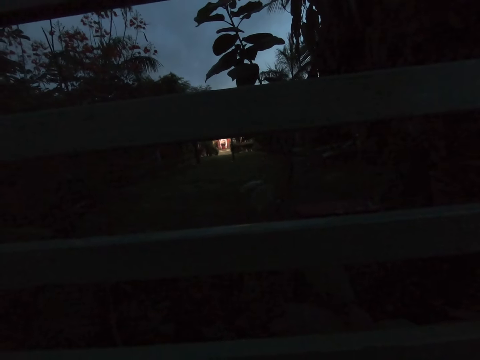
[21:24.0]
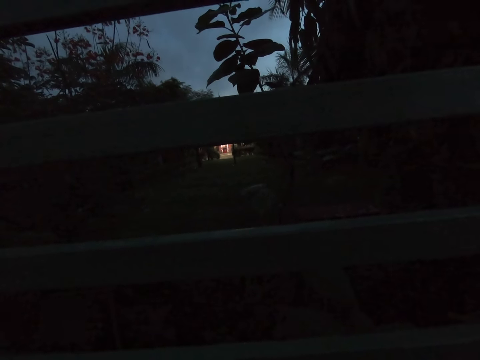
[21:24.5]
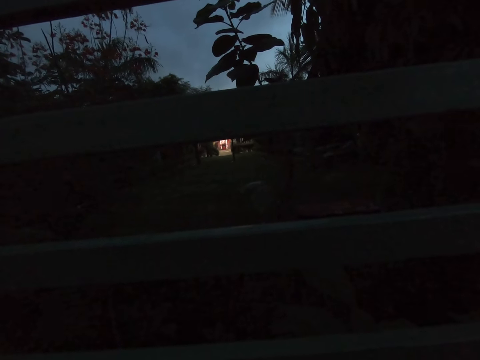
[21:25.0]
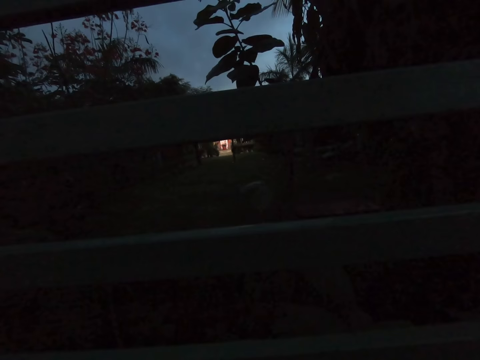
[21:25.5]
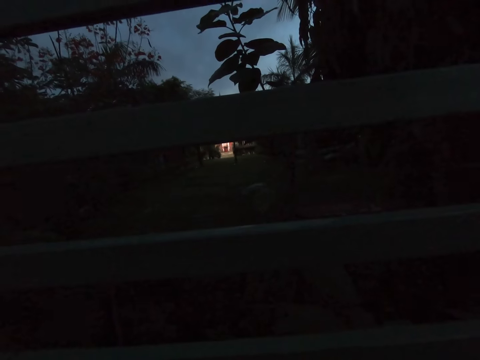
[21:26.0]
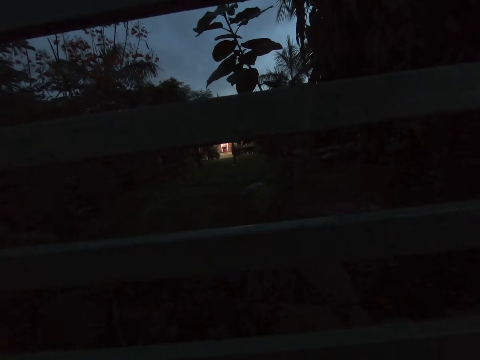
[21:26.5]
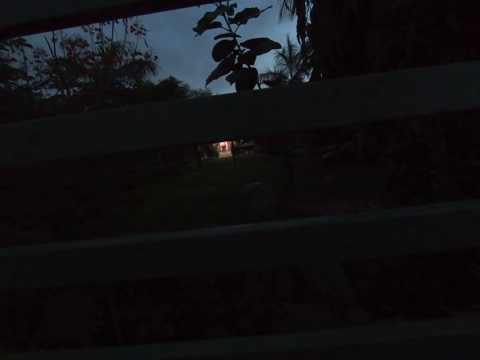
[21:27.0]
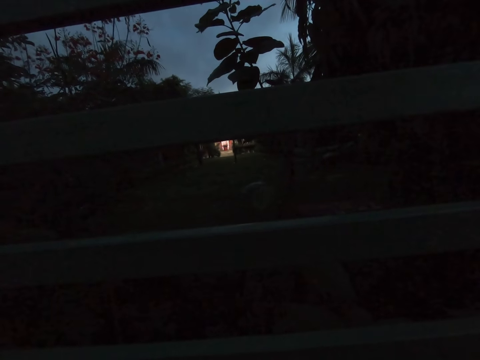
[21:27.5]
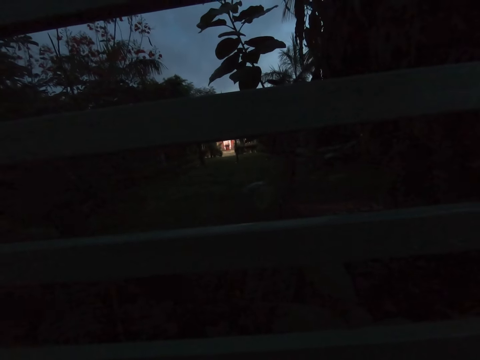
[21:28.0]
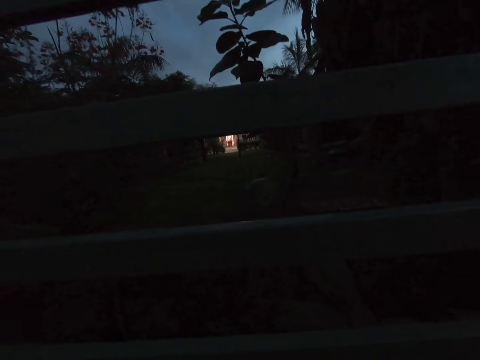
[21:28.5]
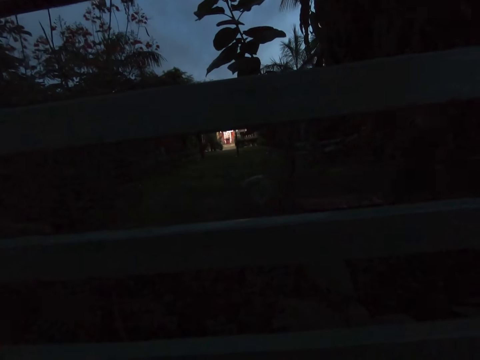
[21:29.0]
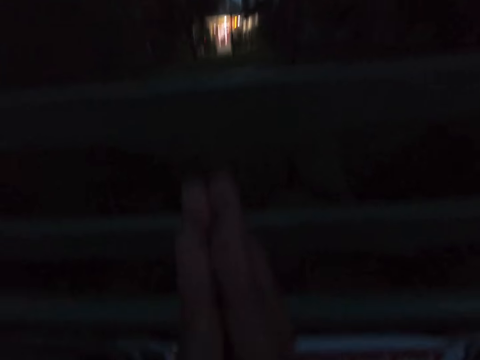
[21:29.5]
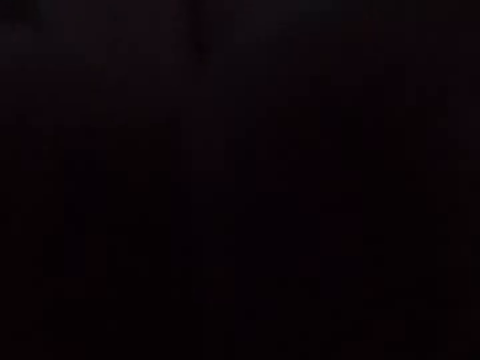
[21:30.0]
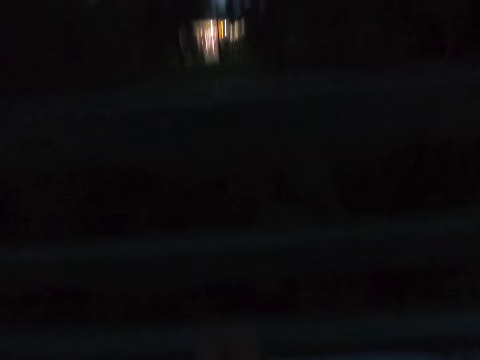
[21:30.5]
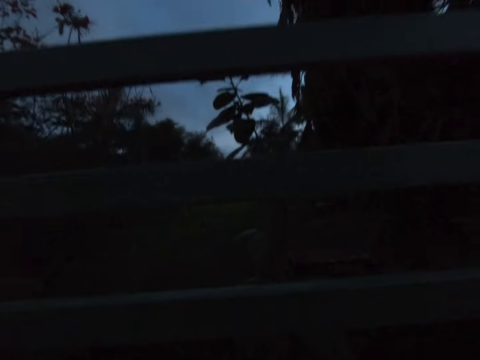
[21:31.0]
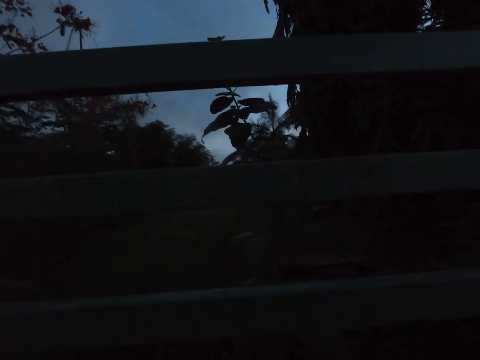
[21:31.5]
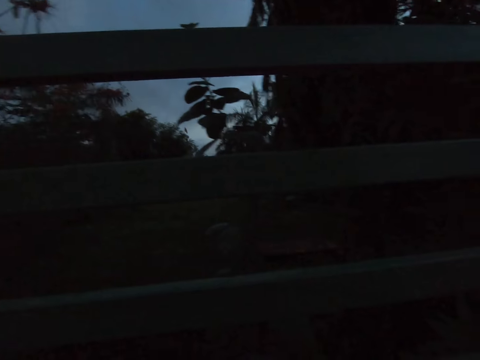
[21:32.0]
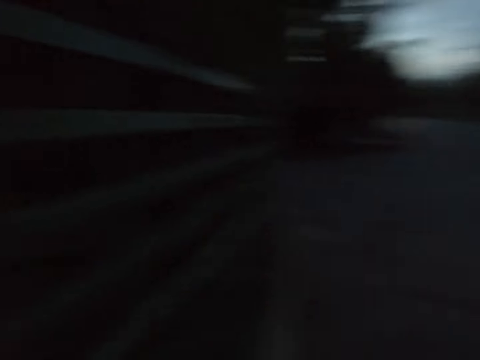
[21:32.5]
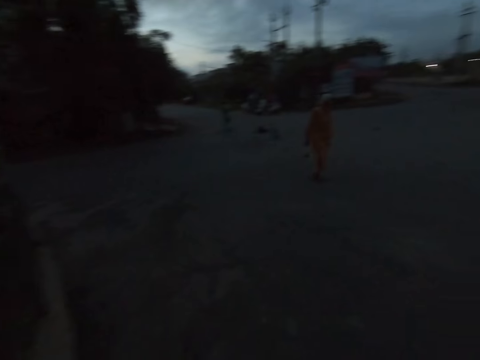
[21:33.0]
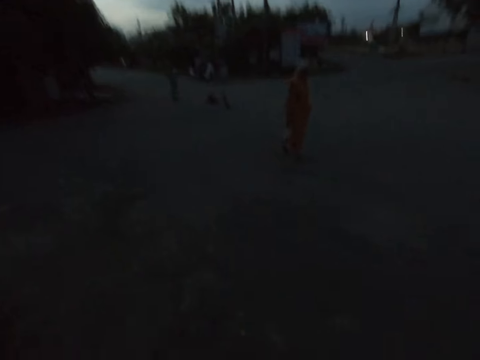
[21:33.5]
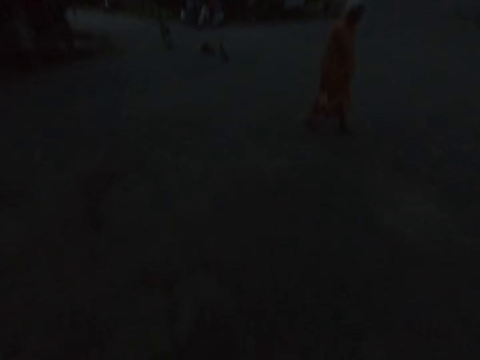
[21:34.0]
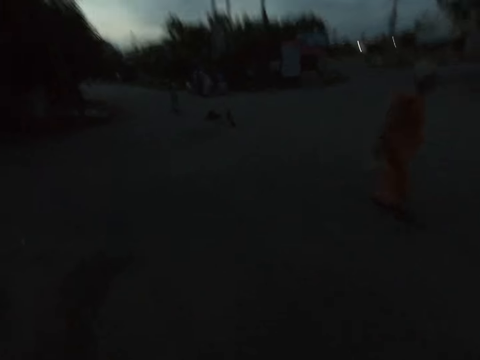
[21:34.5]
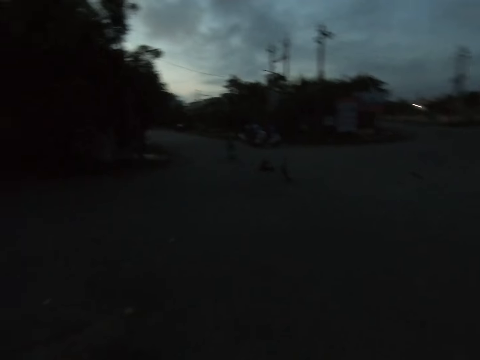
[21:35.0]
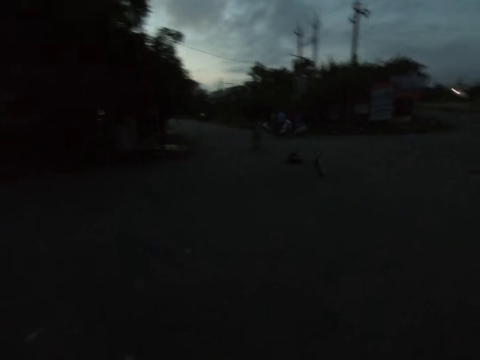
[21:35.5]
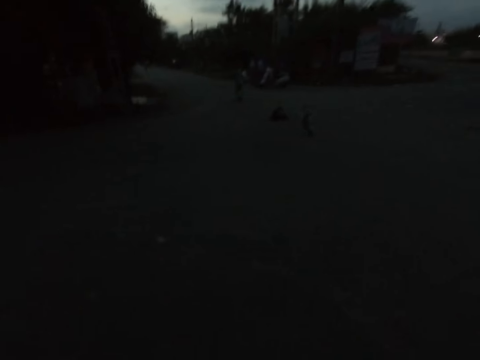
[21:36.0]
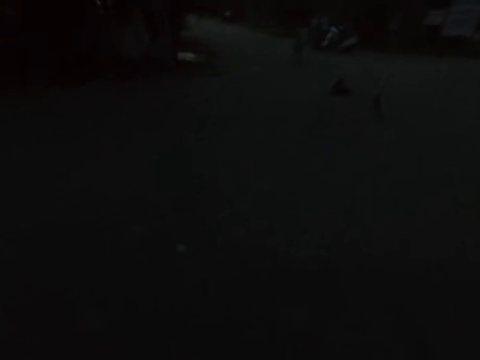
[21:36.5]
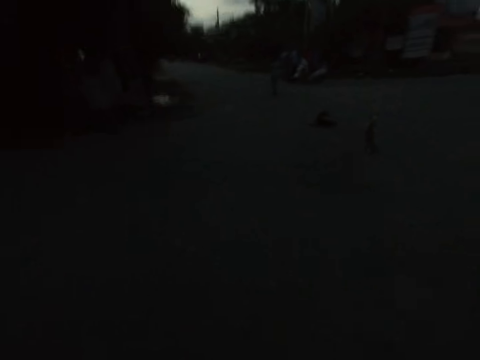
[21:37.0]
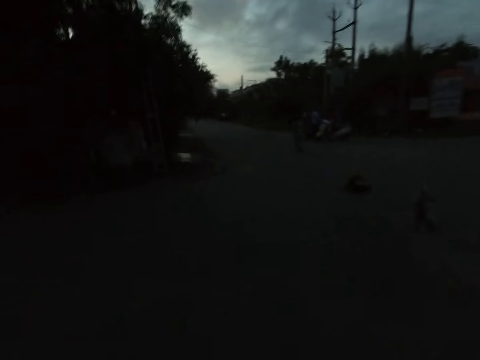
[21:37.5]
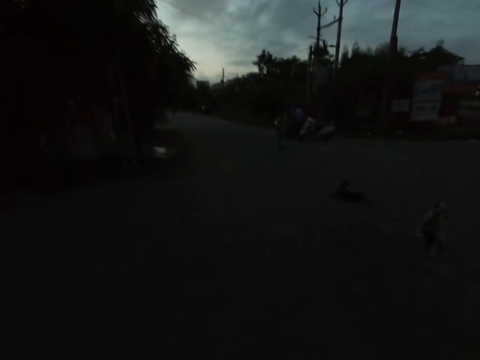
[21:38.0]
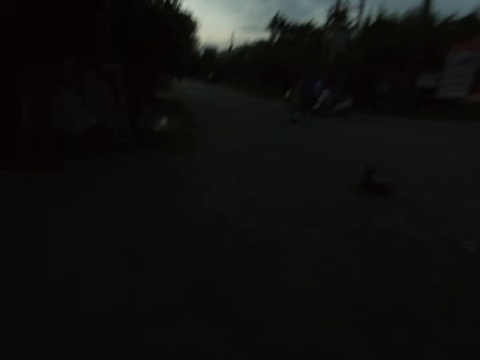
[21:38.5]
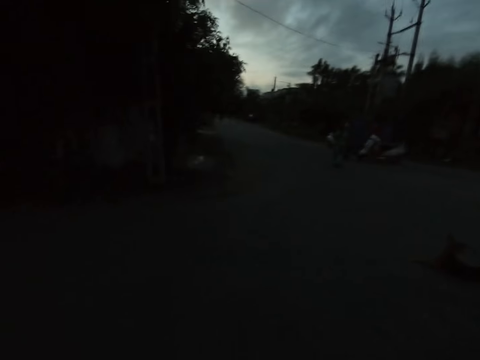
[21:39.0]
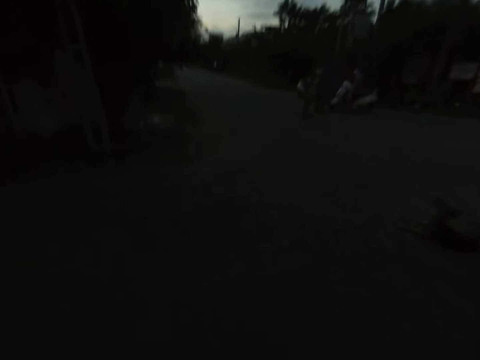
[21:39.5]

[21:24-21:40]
The camera wearer lifts the hands. They walk on the road. A woman walks past the camera wearer.

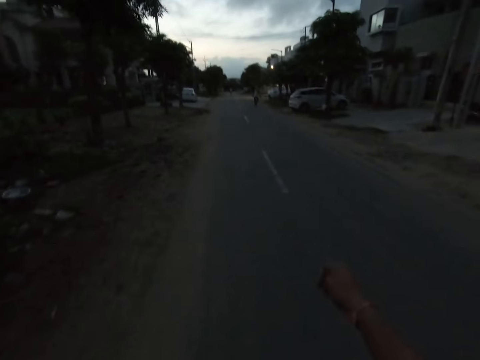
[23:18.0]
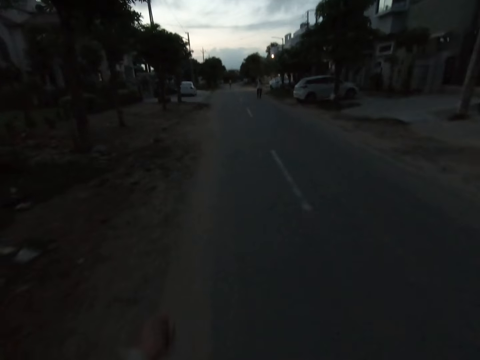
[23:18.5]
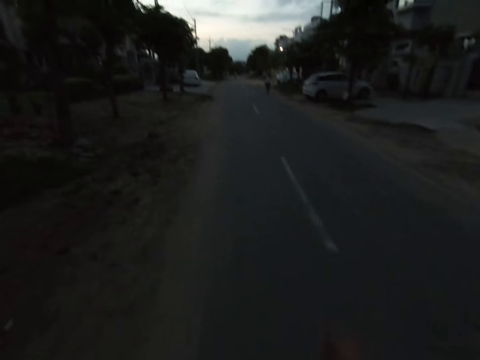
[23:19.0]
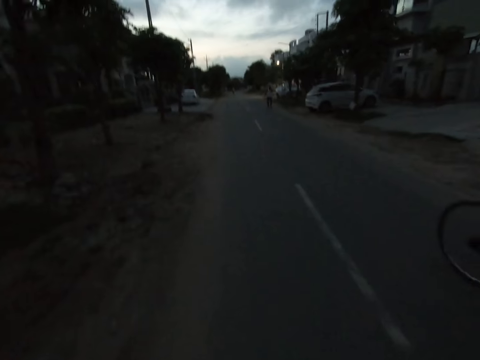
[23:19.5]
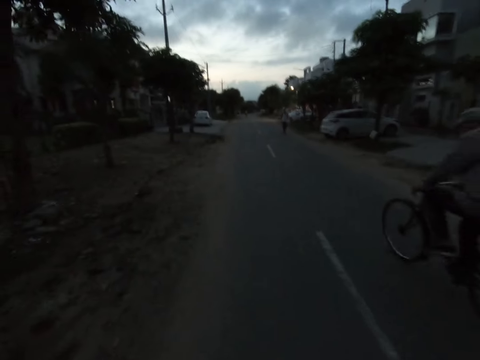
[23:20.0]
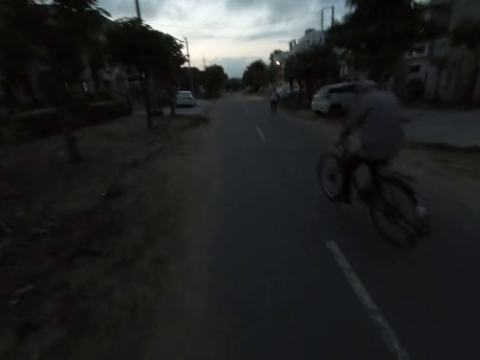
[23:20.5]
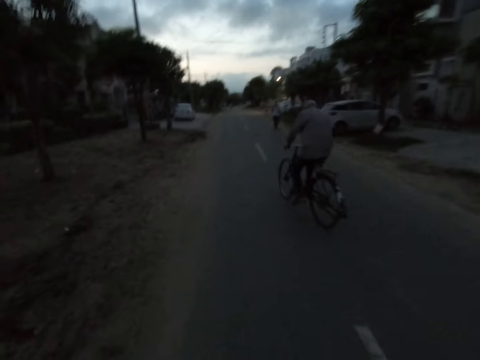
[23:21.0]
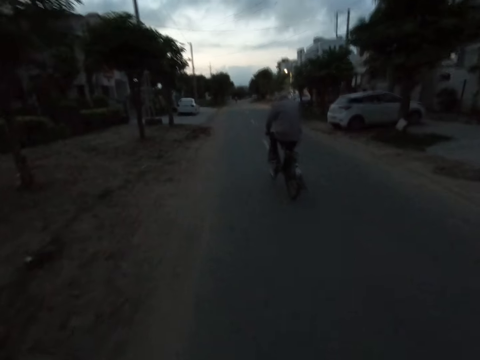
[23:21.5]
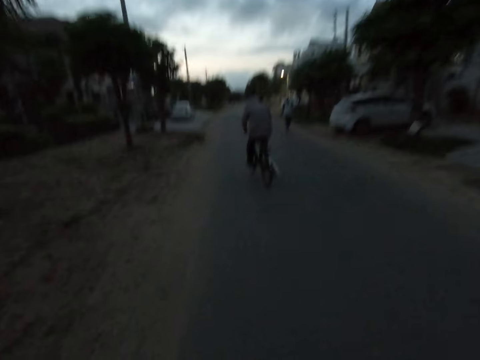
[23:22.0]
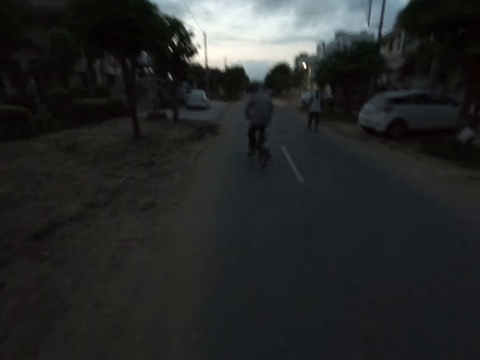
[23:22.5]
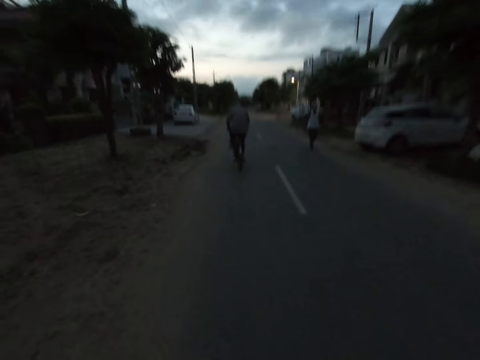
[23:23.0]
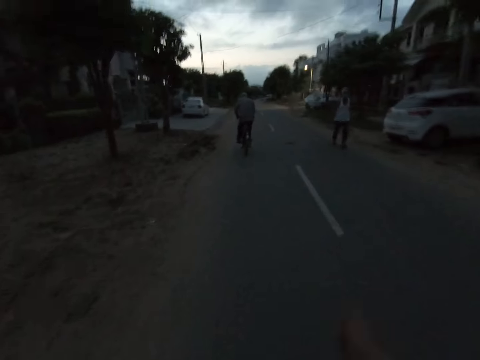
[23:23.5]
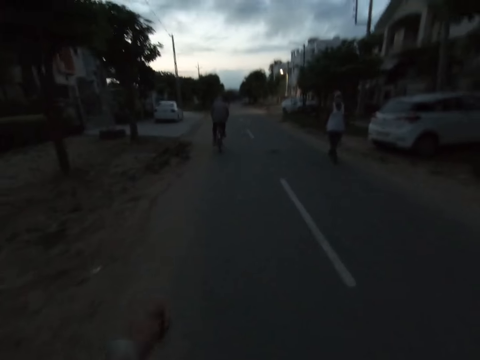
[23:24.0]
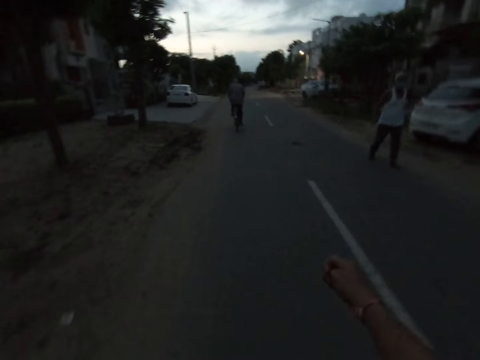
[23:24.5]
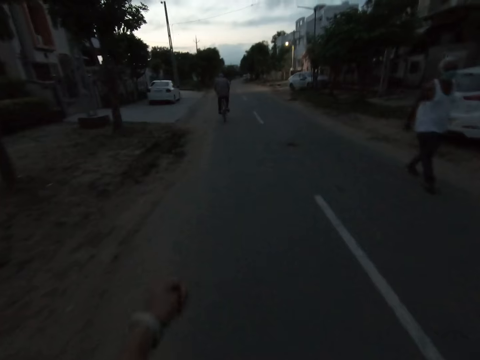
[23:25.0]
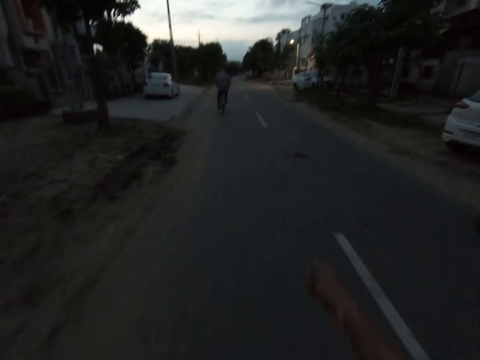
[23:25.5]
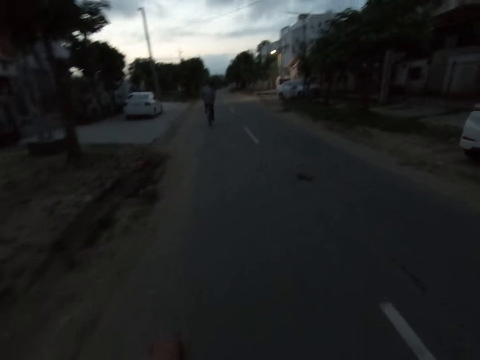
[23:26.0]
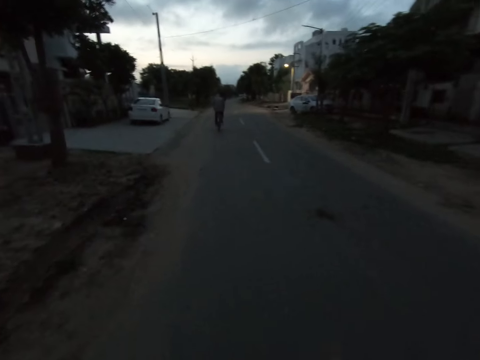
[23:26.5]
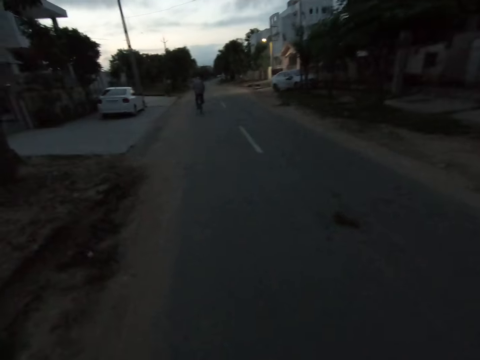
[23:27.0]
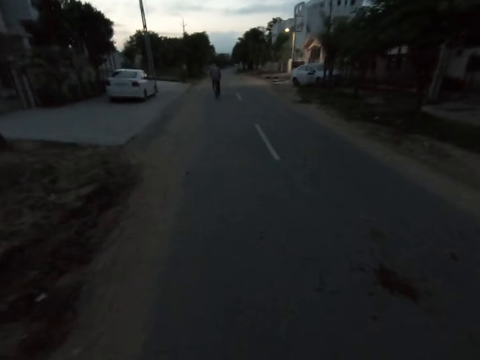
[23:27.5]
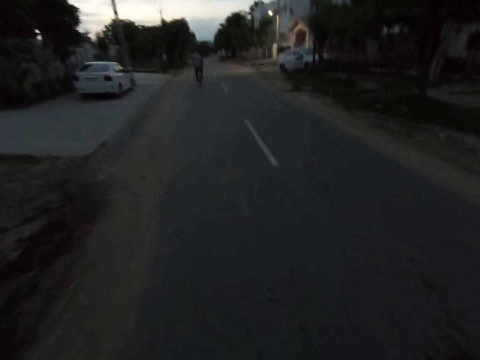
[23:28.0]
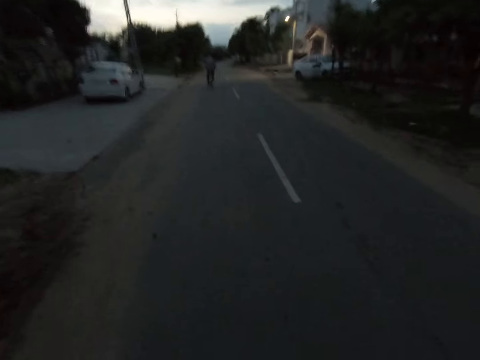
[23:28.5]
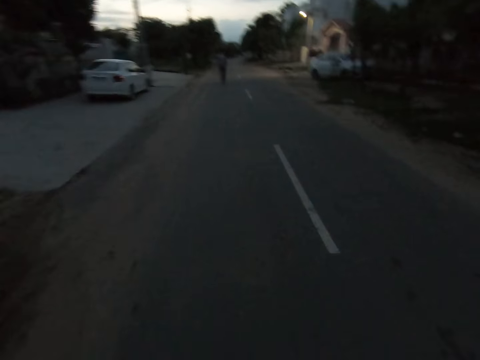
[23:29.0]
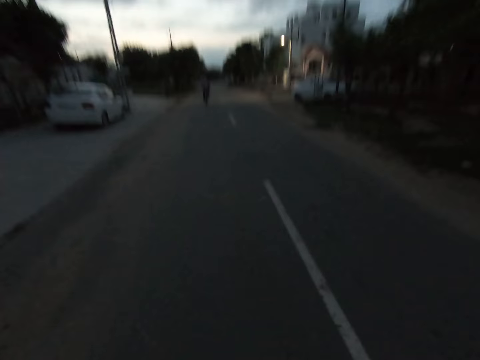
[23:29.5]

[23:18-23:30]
A man rides a bicycle past the camera wearer on the road. Another man walks past the camera wearer on the road.
